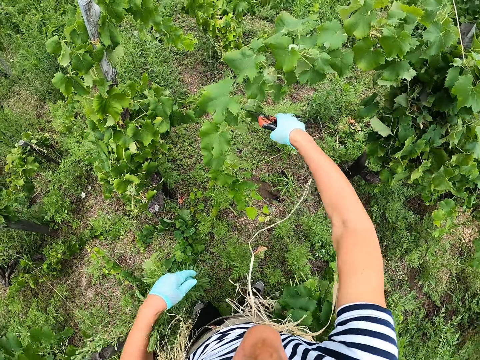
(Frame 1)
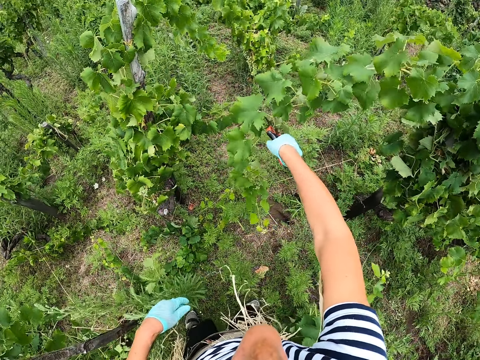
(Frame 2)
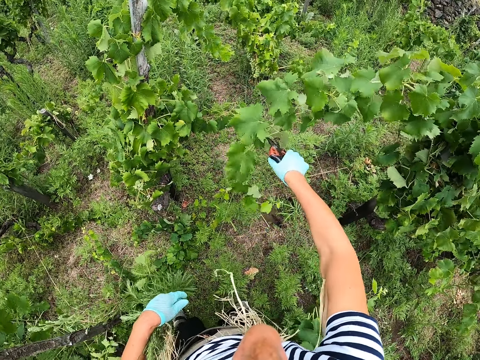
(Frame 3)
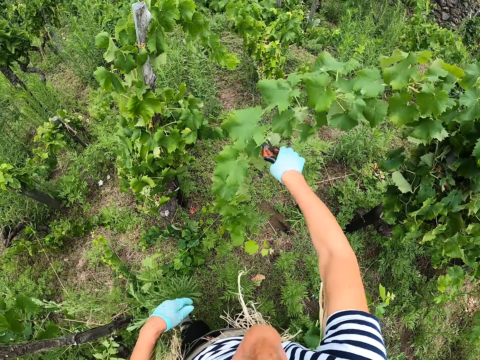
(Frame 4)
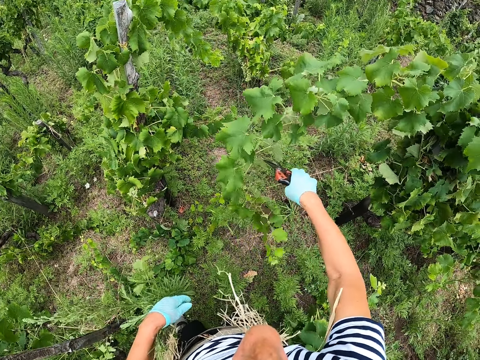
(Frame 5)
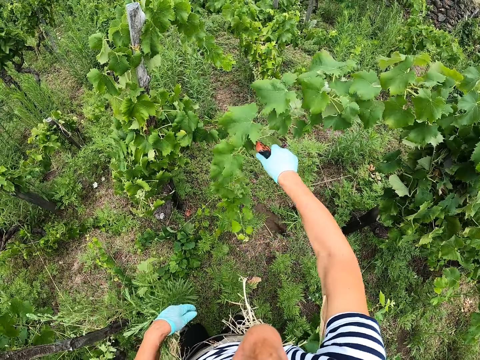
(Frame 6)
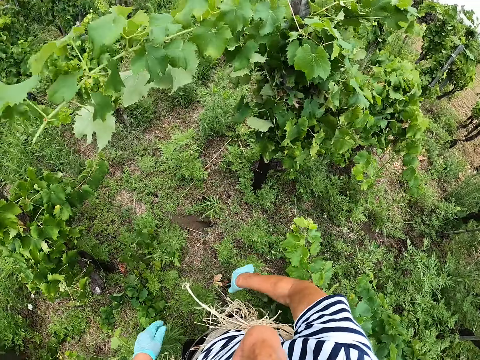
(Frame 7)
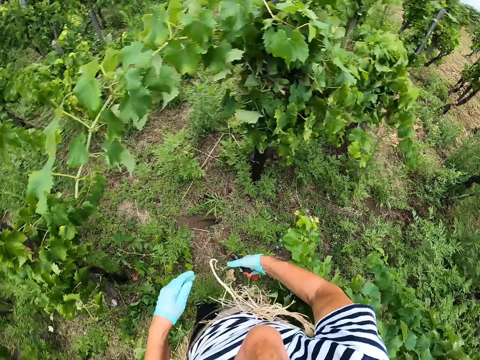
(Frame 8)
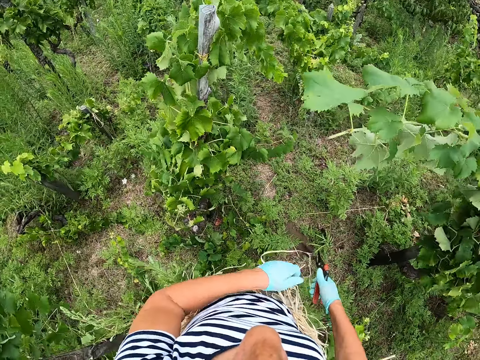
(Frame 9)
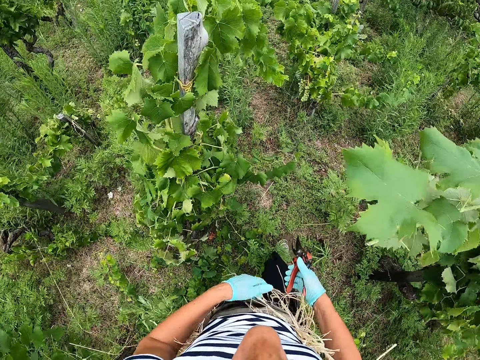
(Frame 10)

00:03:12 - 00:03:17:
The camera wearer cuts the branch with the shears. They look around.

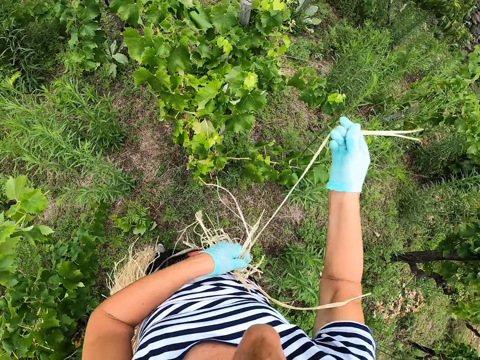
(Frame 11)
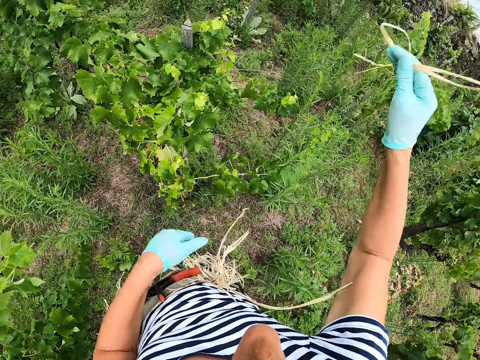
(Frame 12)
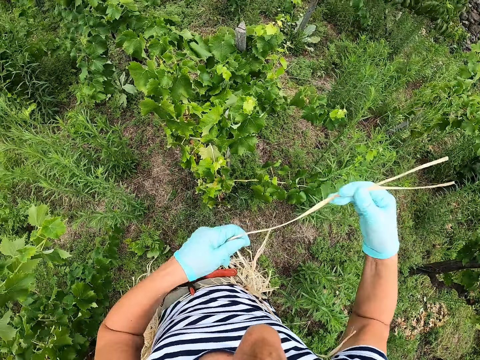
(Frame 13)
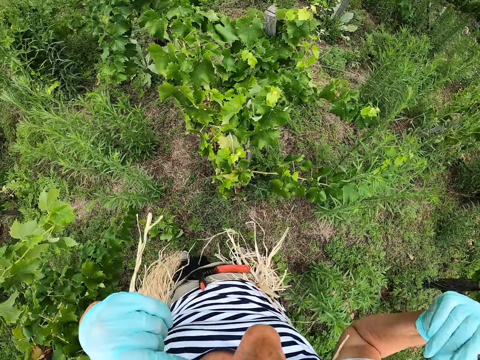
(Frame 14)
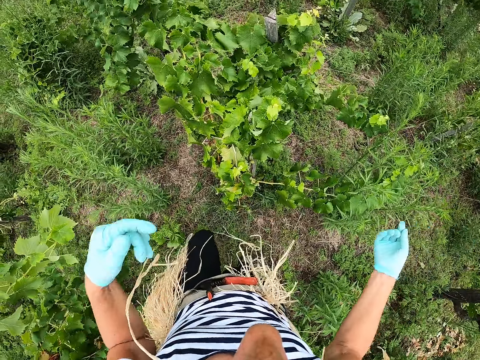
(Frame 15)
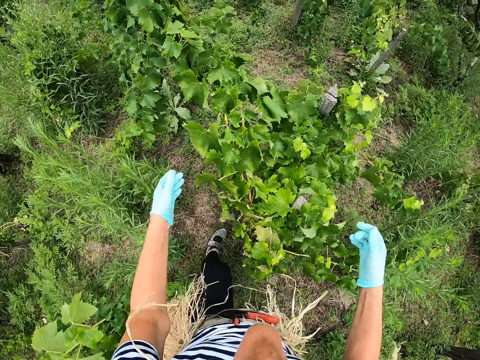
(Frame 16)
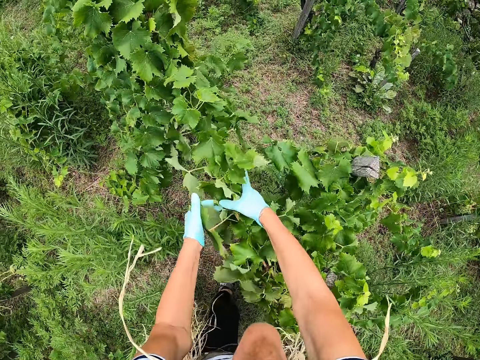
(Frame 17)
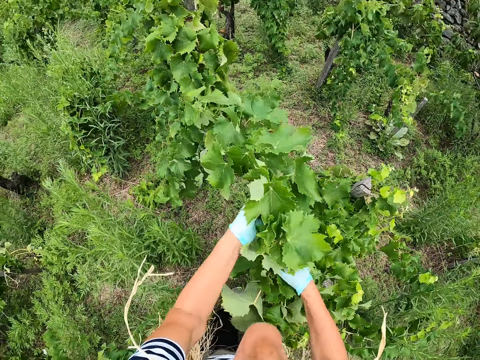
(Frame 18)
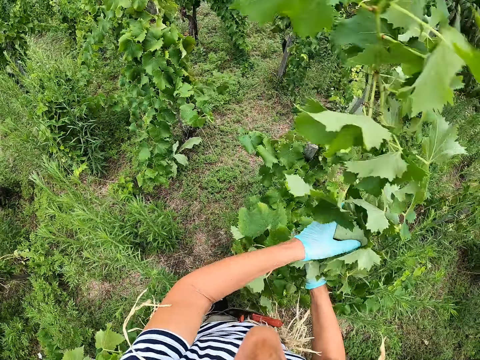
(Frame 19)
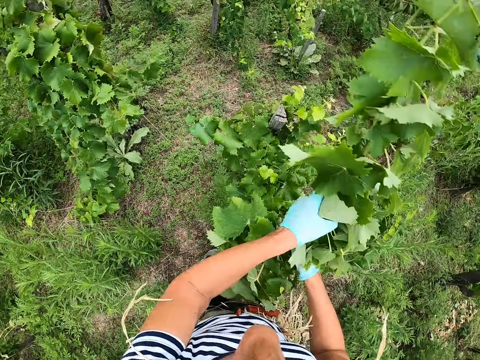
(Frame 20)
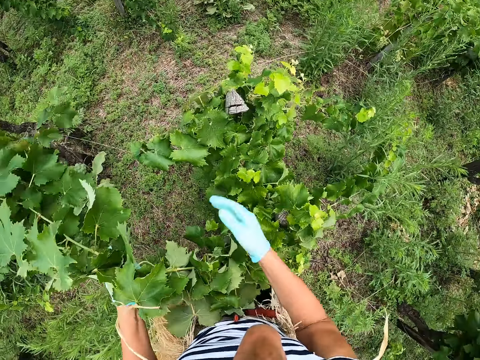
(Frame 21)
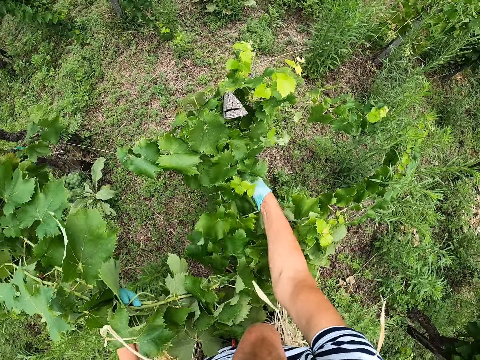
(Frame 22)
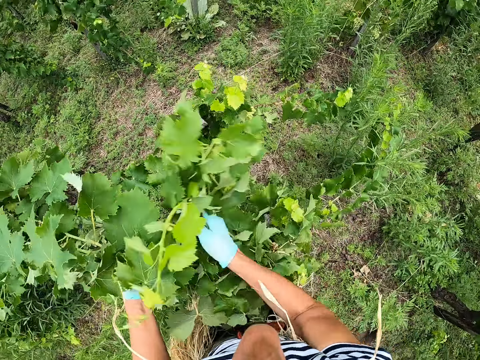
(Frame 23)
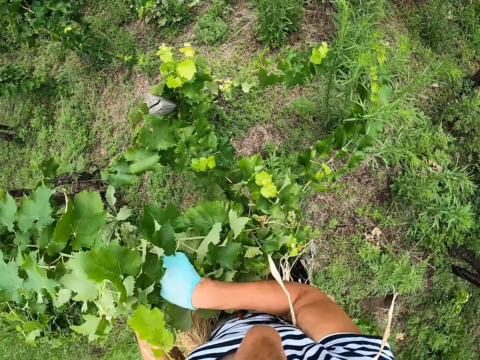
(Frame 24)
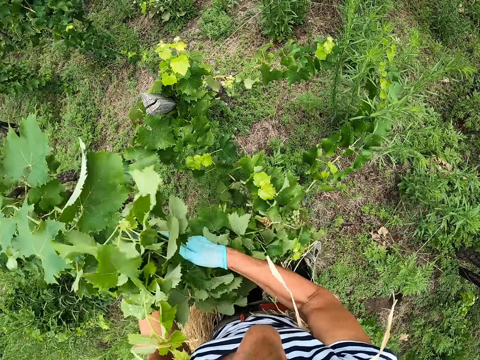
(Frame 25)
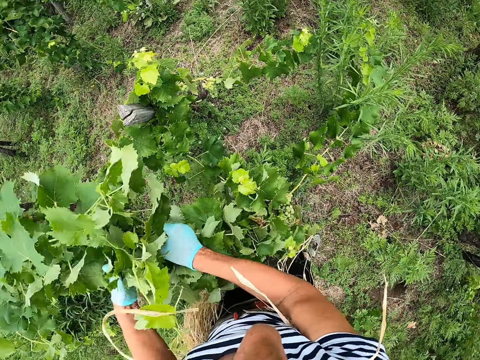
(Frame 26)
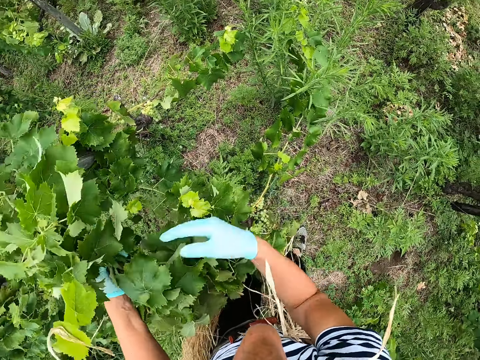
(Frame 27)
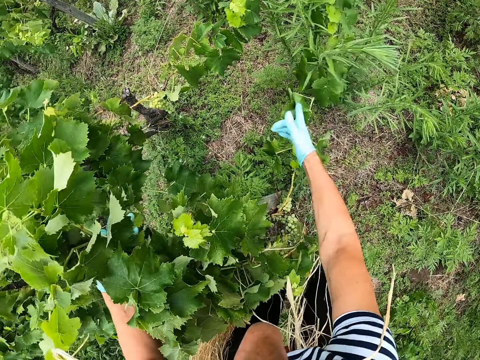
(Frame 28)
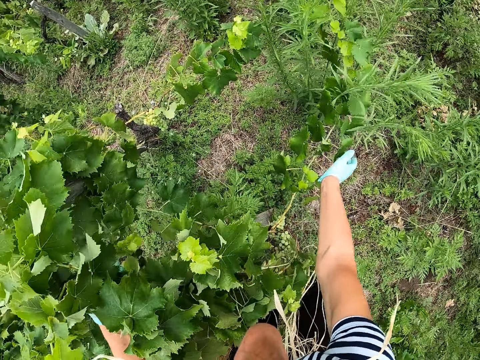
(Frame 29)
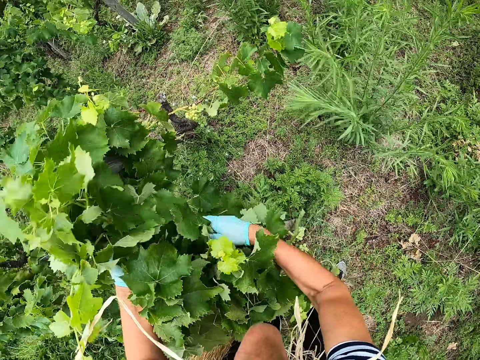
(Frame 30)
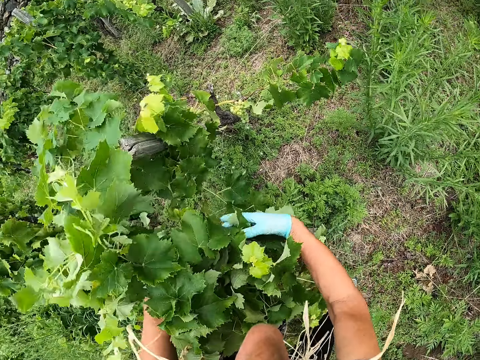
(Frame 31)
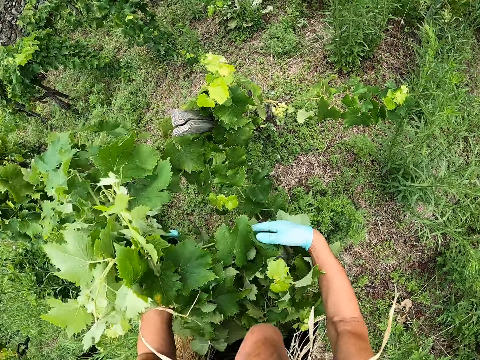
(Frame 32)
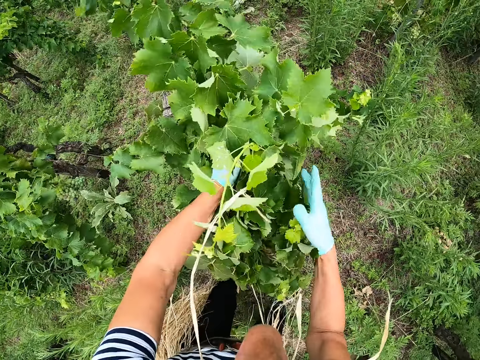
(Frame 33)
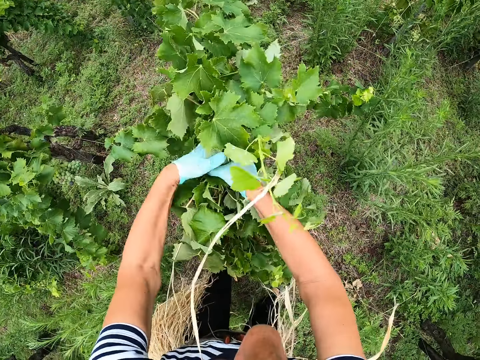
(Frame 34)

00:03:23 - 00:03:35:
The camera wearer removes the rope from the fanny pack. She holds the rope with both her hands. She places the rope in her mouth. She moves towards the bush. She holds the branches together with her hands. She folds leaves together.

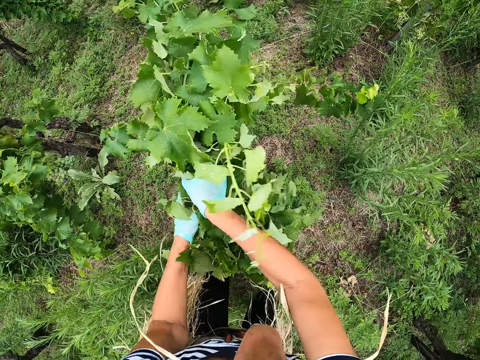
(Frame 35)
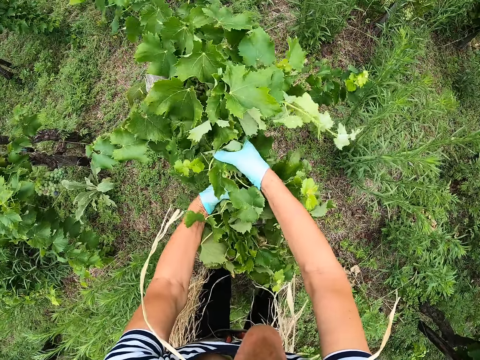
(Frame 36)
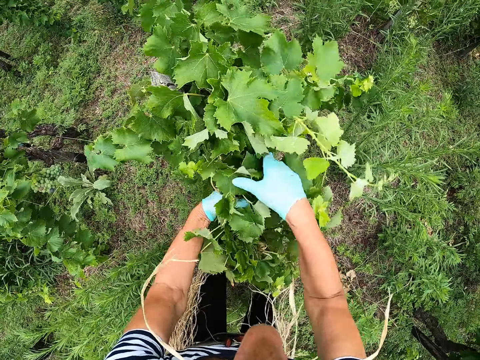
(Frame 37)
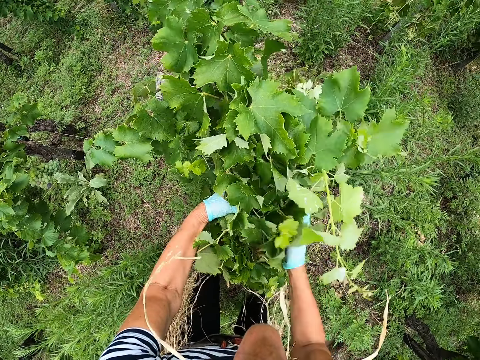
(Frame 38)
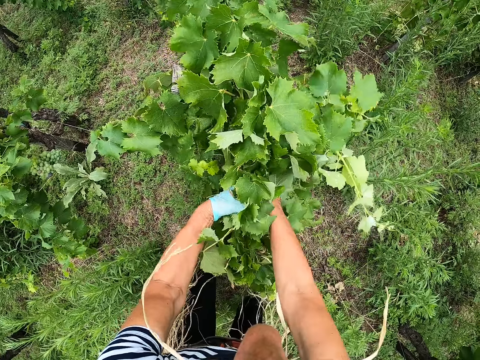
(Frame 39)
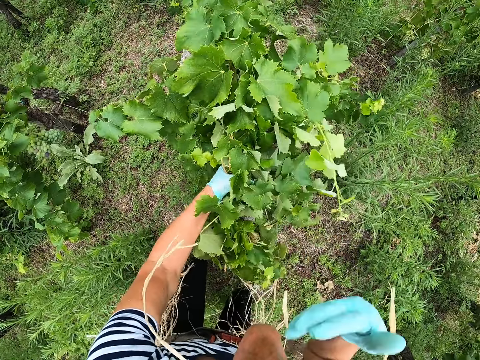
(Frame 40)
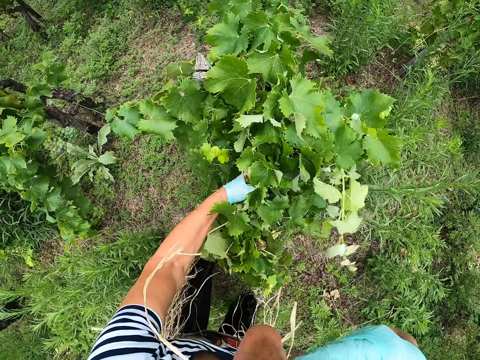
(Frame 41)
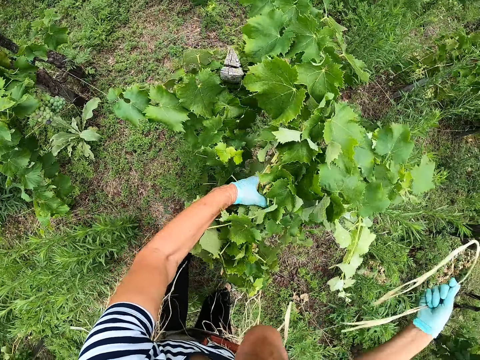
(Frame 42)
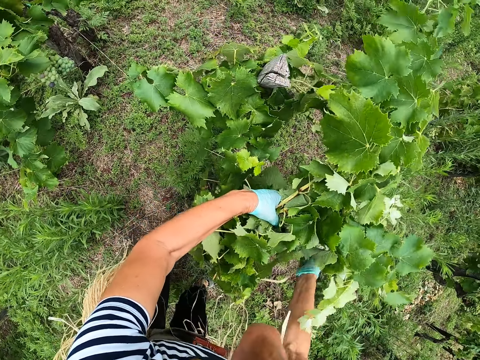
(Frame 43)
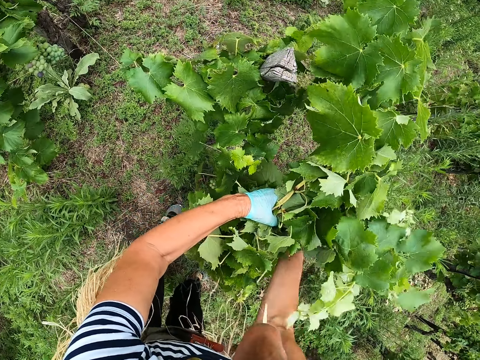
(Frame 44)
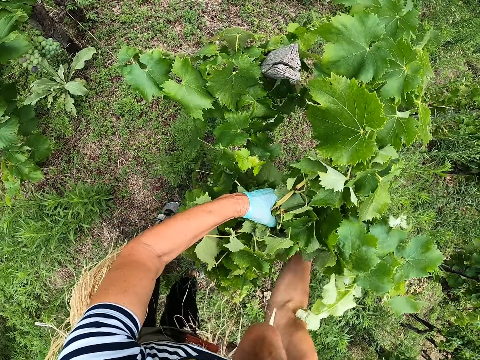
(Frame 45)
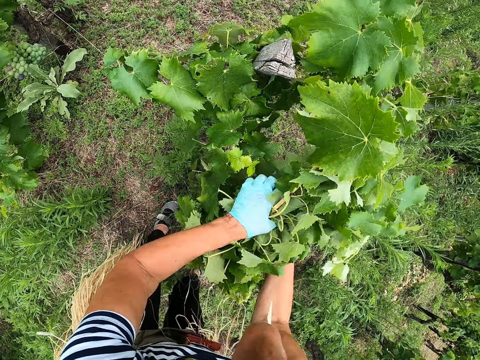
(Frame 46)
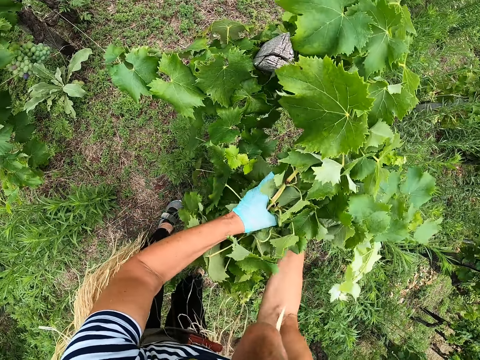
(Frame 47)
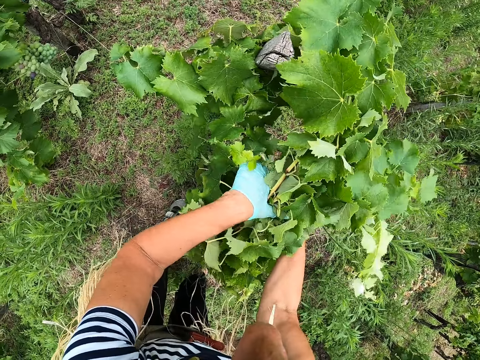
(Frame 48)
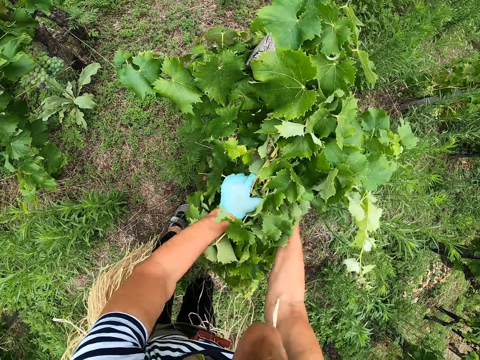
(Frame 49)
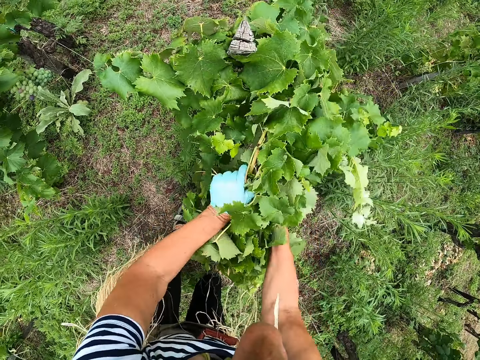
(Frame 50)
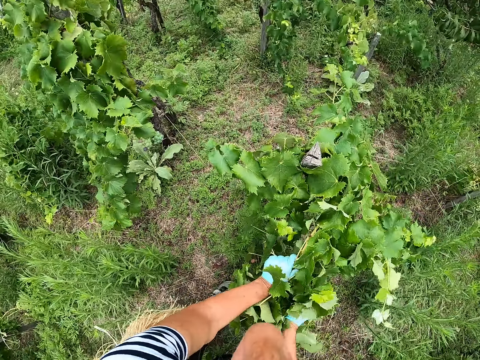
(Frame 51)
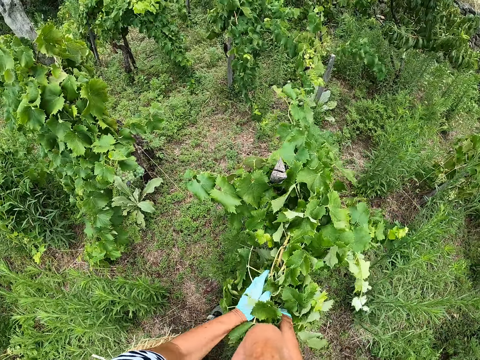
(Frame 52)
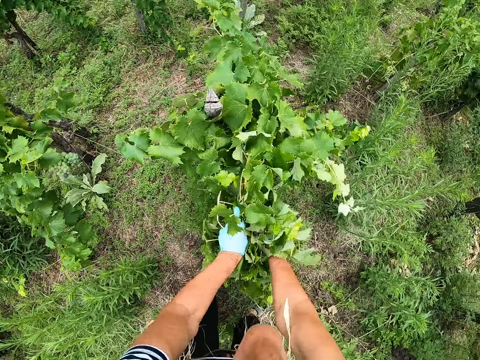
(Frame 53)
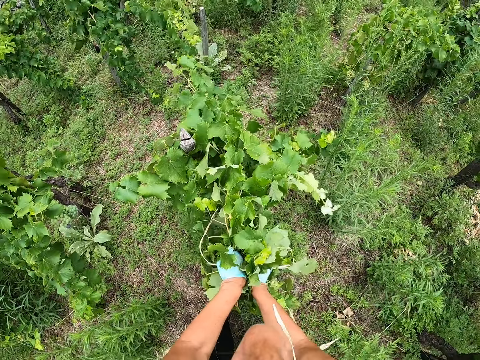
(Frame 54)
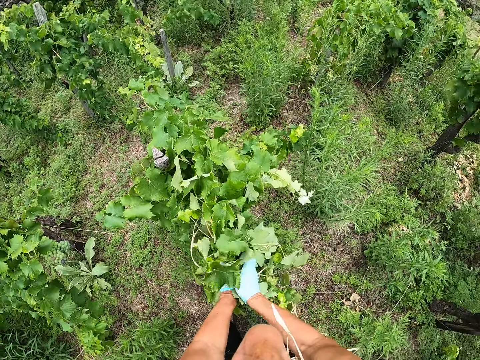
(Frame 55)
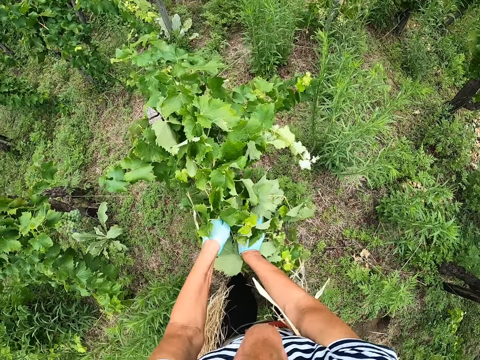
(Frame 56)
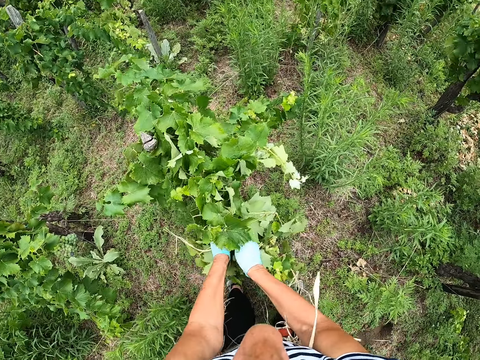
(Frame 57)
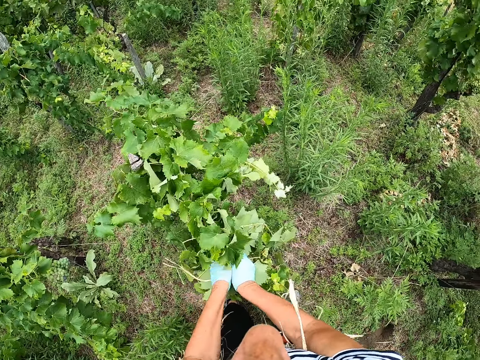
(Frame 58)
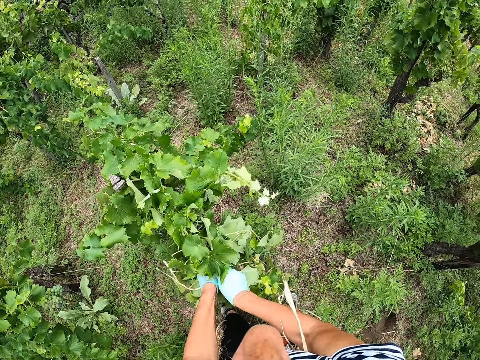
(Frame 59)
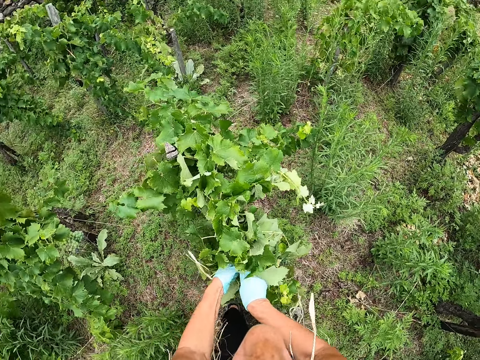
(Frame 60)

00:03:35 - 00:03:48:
The camera wearer removes the rope from her mouth. She ties the branches with the rope.
